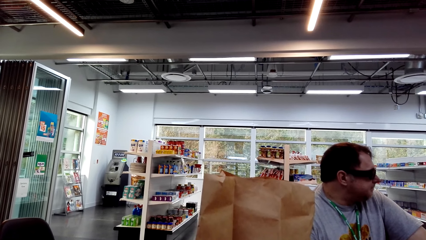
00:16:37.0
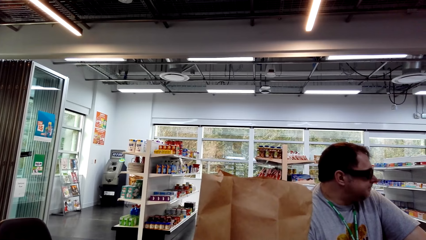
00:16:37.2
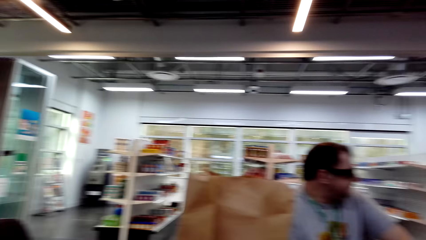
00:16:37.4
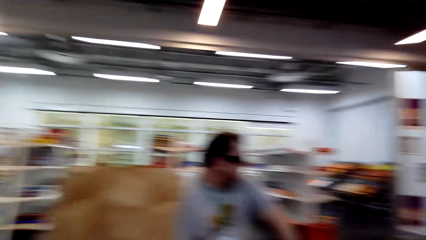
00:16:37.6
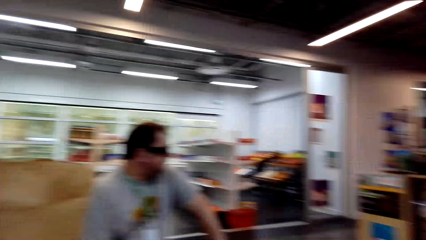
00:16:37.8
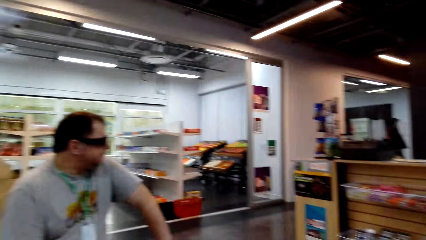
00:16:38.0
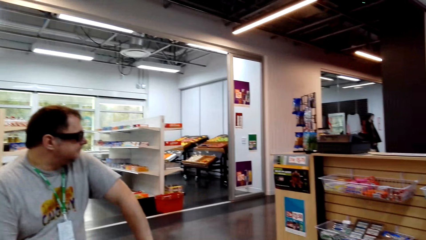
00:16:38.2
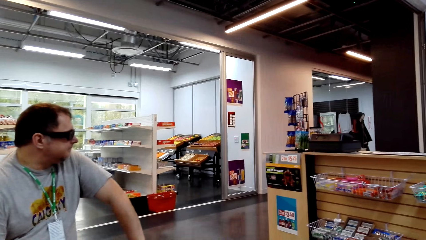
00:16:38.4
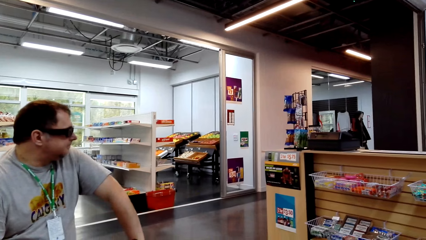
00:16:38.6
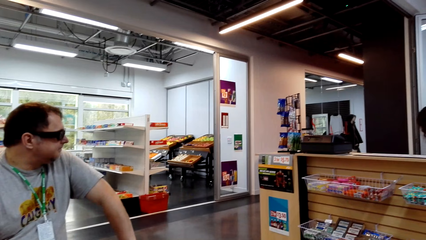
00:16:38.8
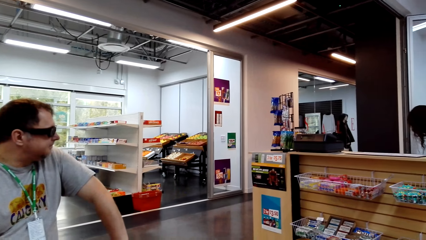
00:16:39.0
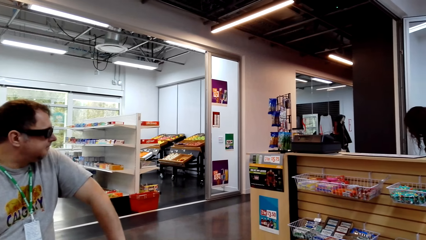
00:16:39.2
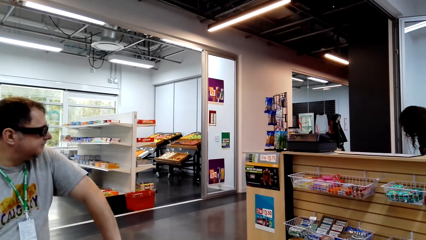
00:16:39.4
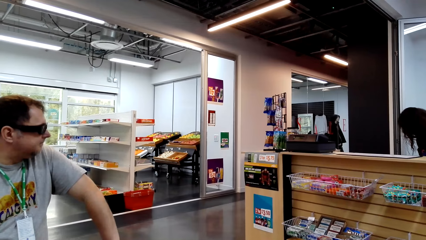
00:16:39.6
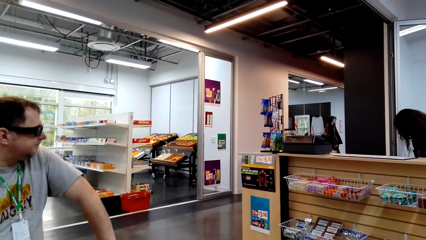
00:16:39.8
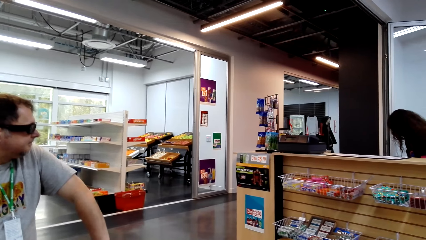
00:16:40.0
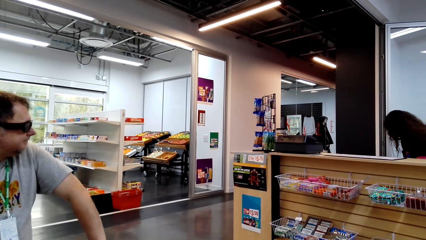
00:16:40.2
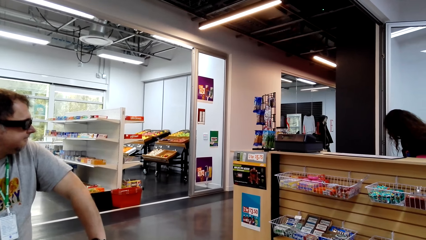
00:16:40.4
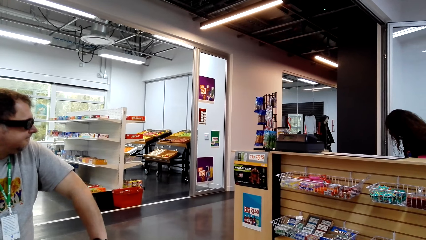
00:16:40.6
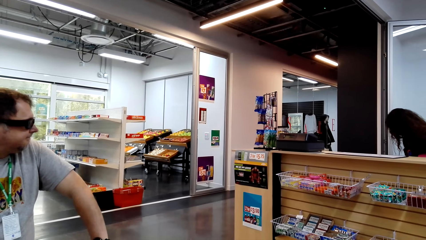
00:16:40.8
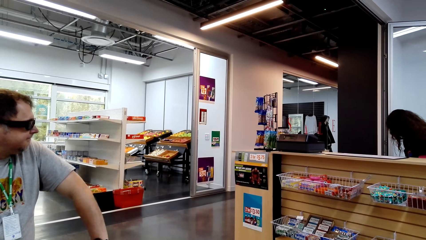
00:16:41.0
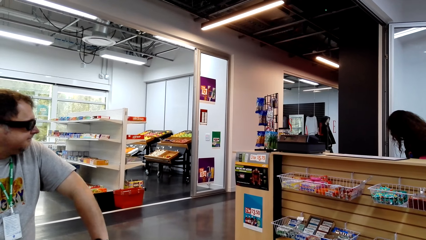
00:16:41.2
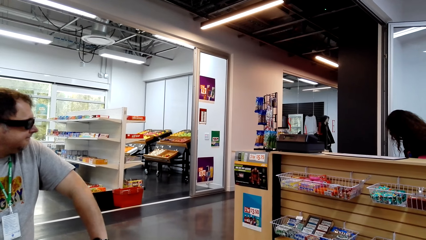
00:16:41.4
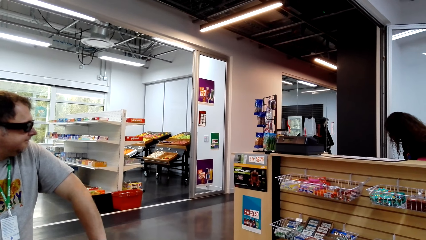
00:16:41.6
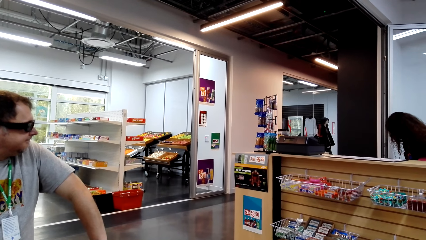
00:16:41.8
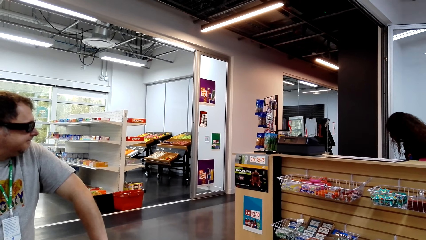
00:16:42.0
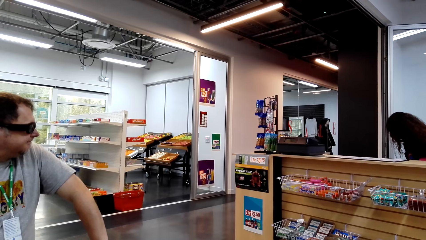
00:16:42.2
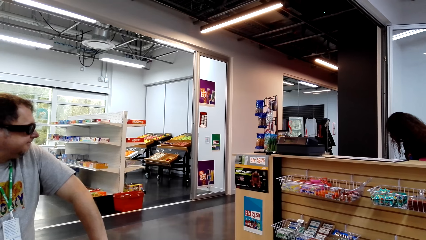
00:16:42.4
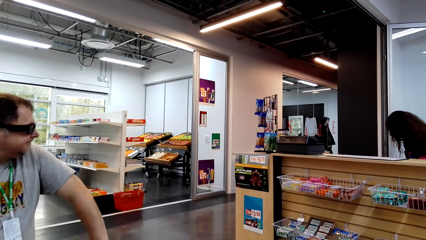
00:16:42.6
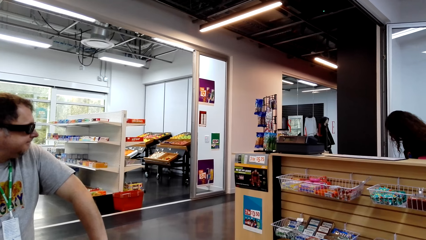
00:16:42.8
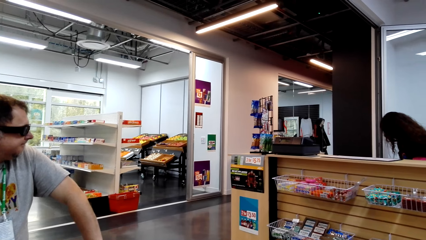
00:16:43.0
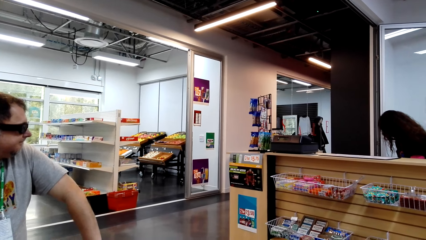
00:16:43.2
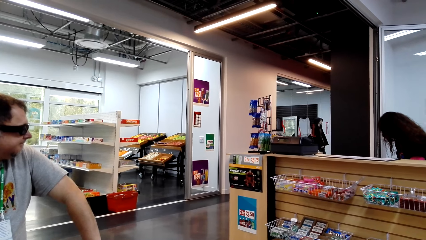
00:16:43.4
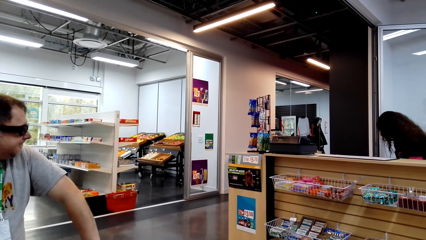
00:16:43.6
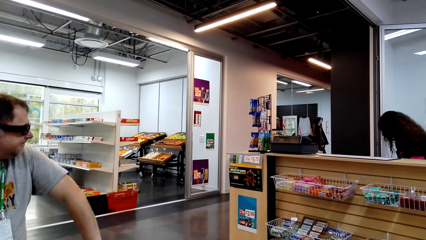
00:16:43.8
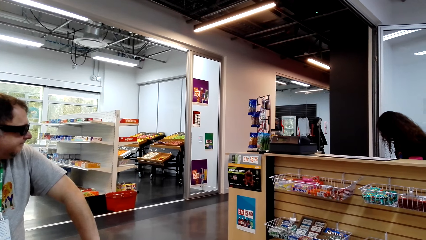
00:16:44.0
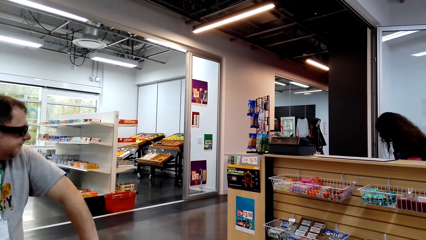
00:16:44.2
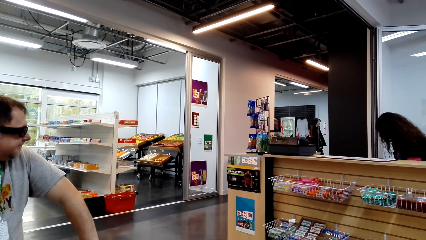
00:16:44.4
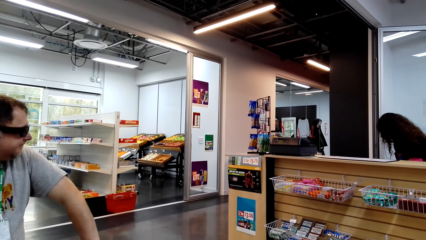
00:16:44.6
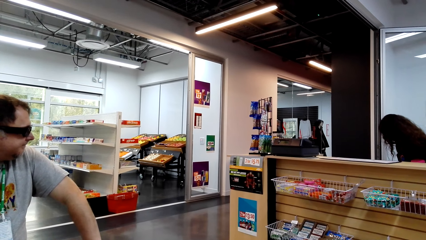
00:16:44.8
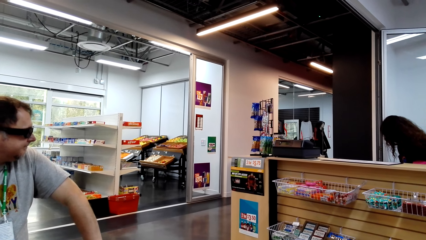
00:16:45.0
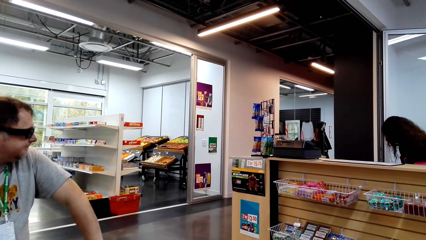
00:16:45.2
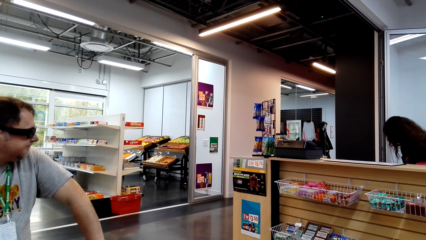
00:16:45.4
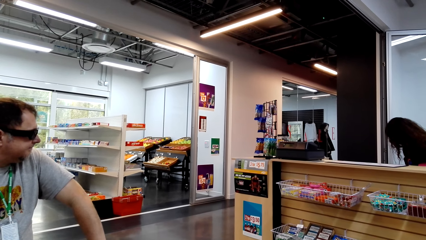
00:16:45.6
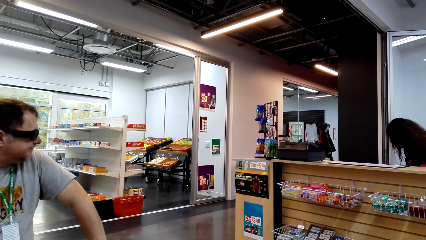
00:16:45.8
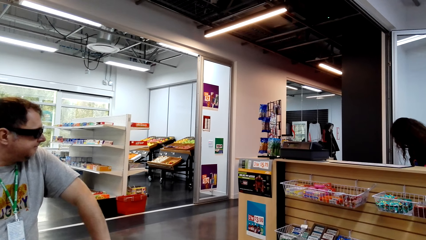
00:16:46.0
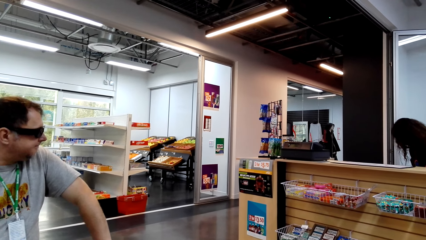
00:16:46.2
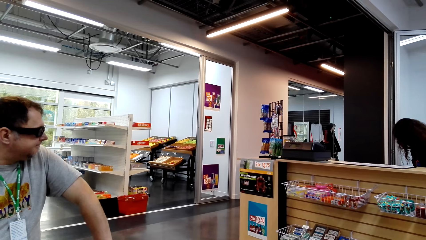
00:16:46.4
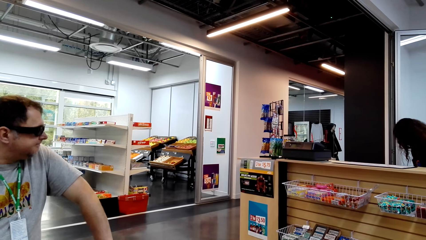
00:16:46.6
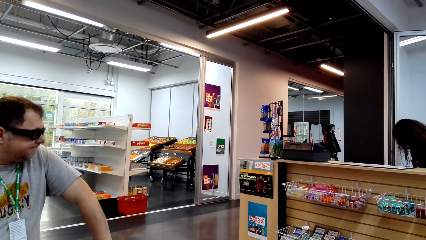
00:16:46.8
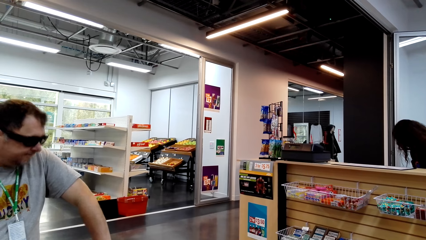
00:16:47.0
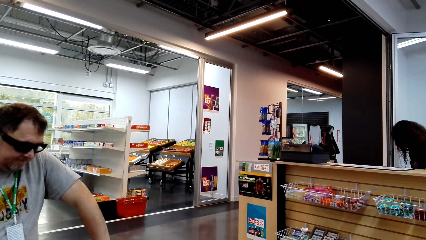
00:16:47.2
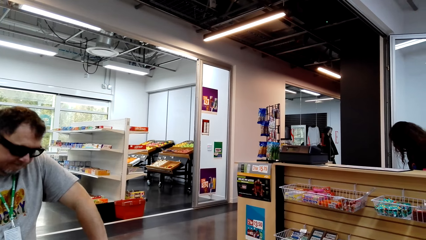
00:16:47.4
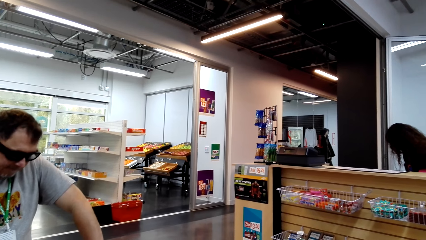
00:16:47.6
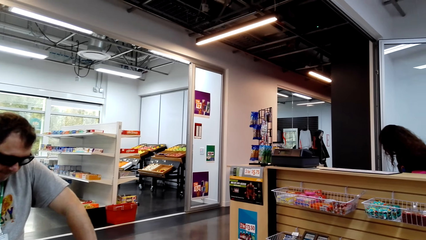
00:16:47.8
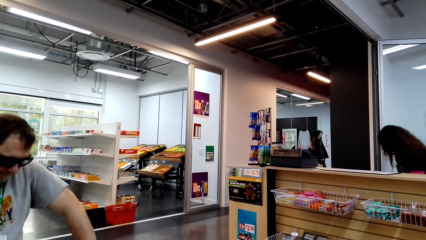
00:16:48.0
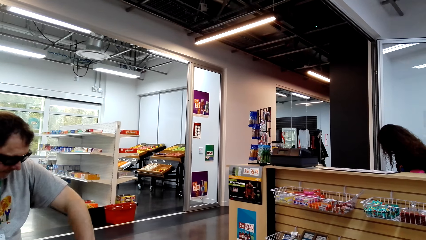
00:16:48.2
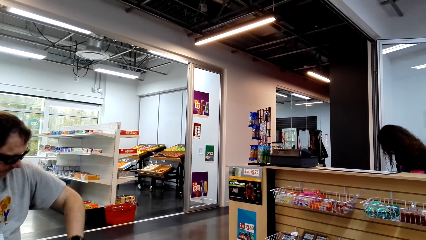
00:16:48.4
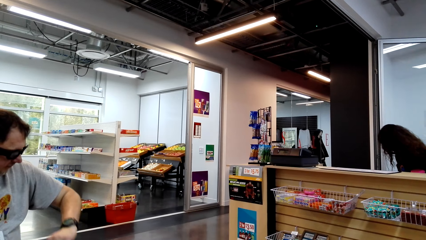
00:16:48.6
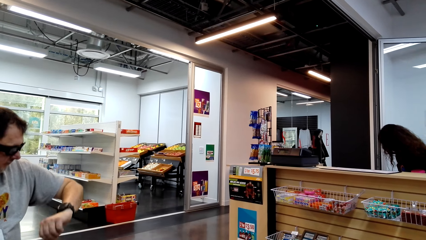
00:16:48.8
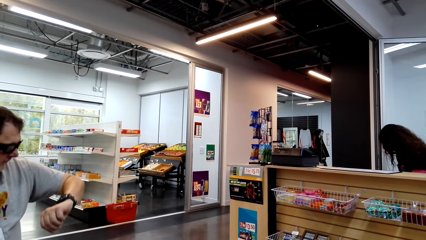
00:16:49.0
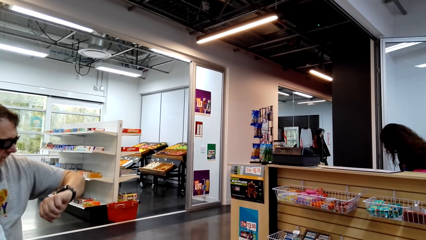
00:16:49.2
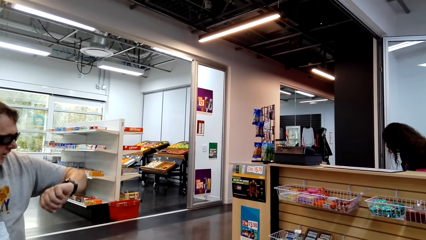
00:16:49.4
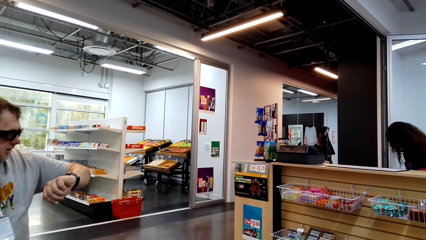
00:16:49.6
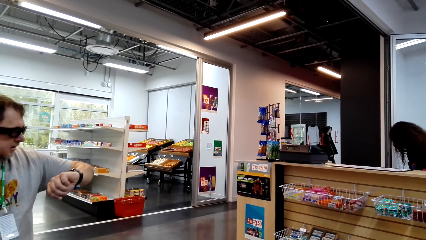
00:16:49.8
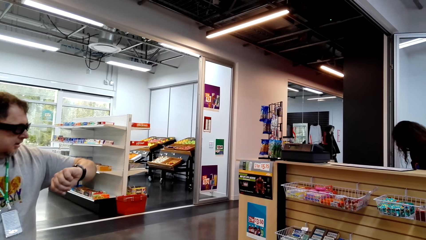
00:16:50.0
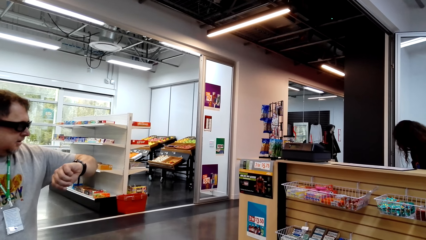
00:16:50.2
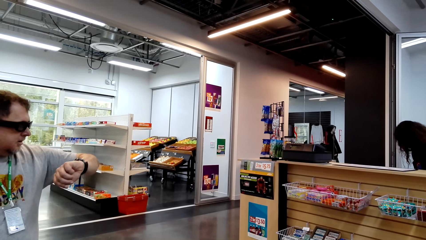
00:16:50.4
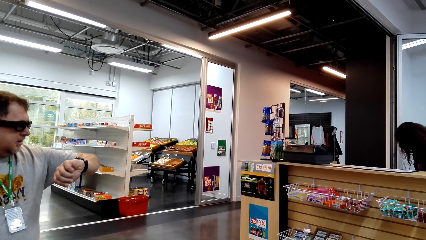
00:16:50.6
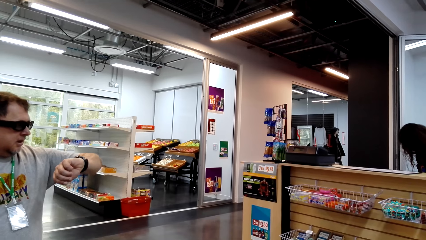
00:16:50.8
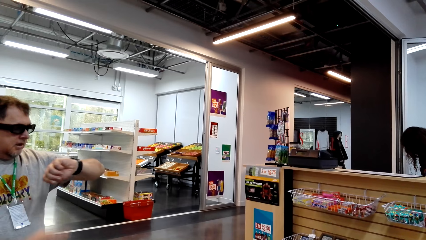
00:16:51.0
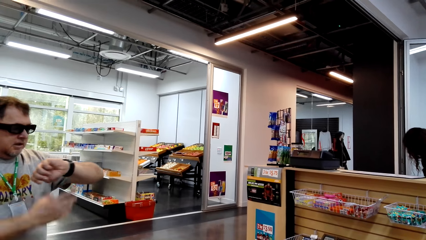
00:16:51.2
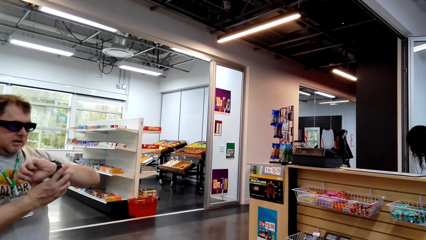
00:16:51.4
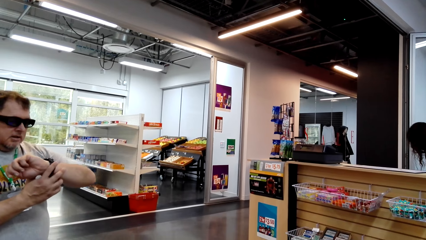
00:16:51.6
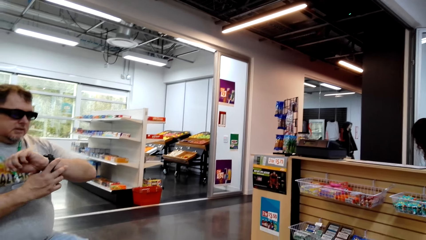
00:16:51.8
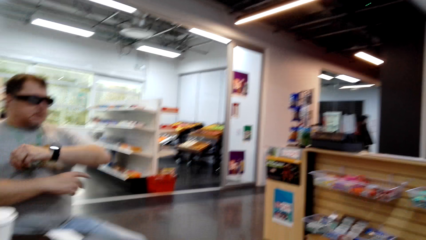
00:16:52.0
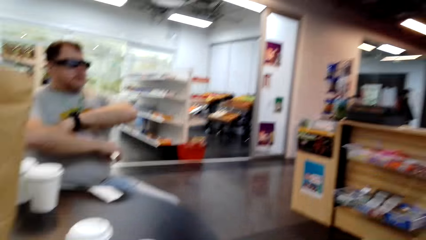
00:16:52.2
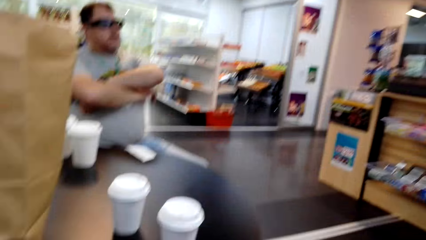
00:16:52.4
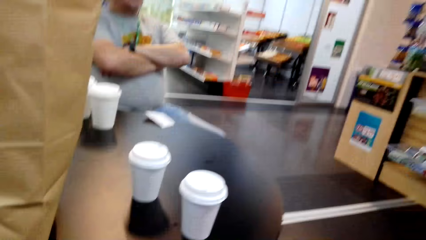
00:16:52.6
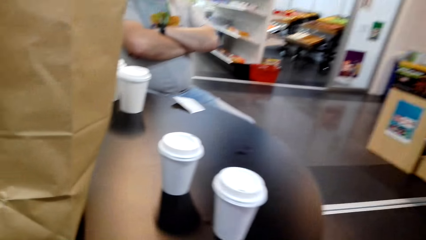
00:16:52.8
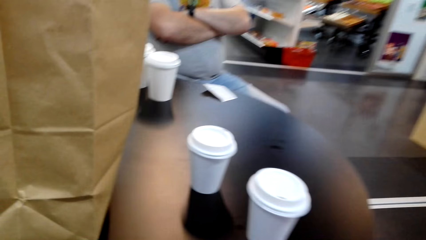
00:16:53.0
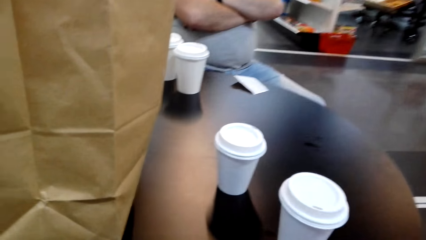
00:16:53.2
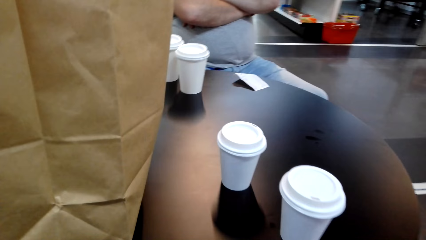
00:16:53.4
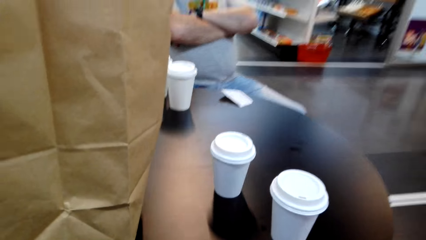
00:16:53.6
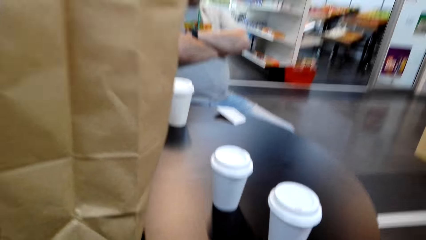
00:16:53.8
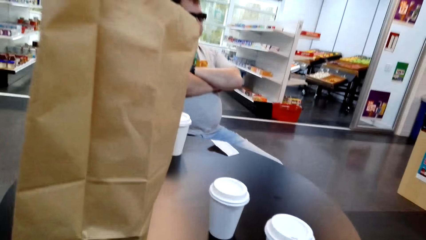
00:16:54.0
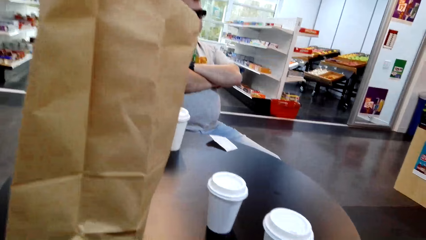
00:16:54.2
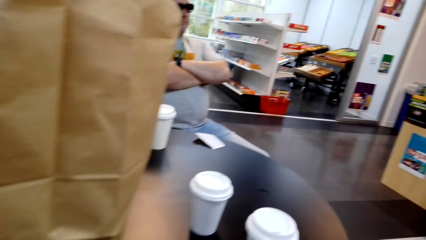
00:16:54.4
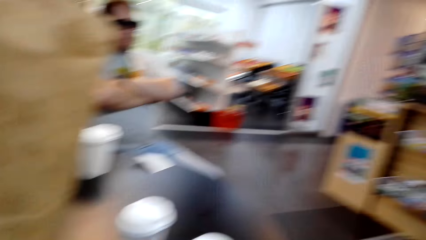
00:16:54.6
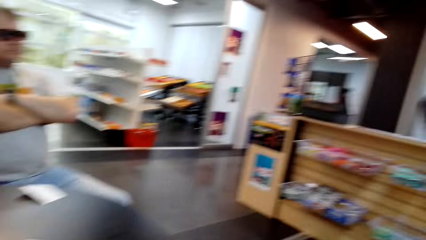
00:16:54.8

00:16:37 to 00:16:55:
The camera wearer looks around. A man sits on the chair on the floor. The man looks at the watch. The camera wearer looks at the table.
